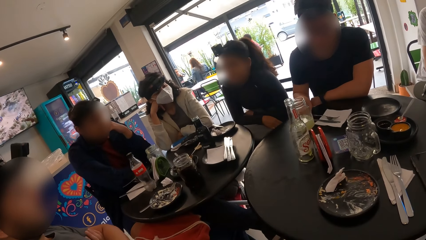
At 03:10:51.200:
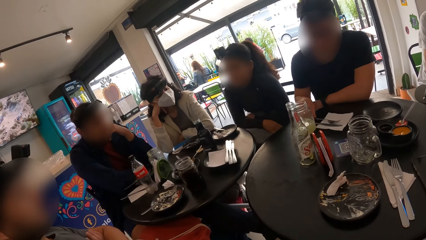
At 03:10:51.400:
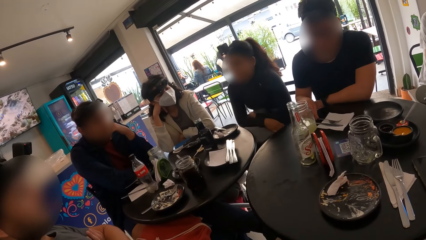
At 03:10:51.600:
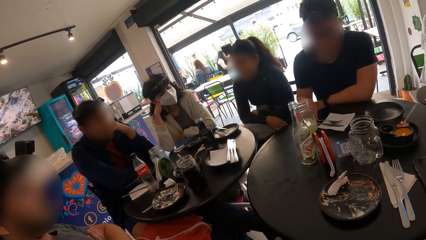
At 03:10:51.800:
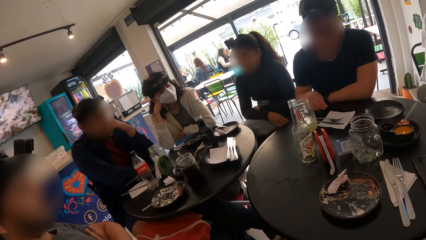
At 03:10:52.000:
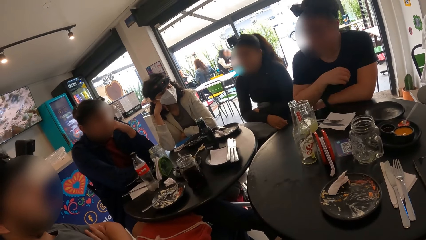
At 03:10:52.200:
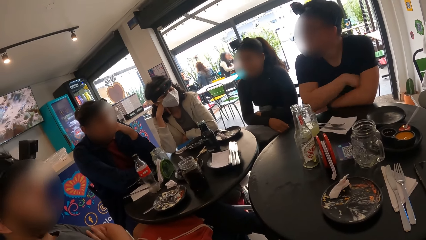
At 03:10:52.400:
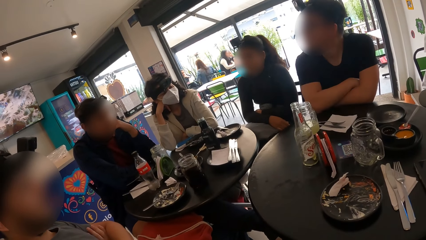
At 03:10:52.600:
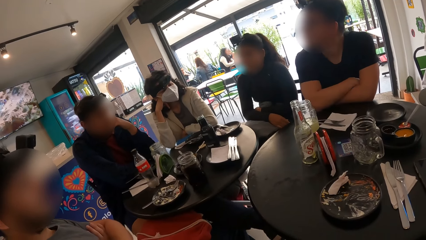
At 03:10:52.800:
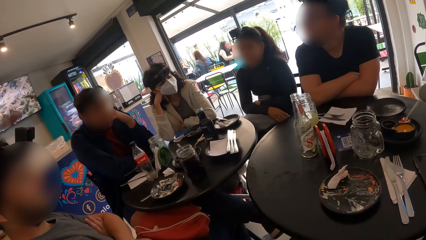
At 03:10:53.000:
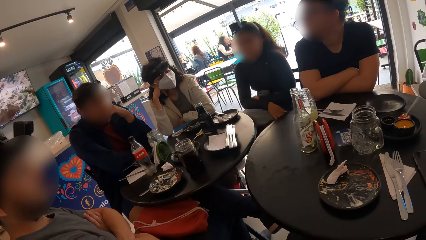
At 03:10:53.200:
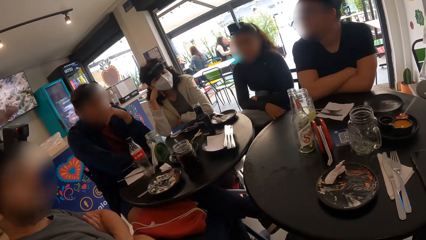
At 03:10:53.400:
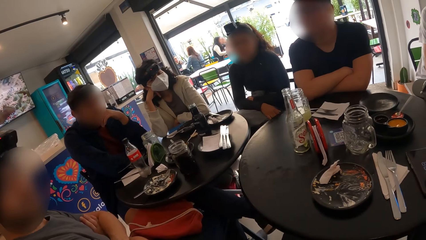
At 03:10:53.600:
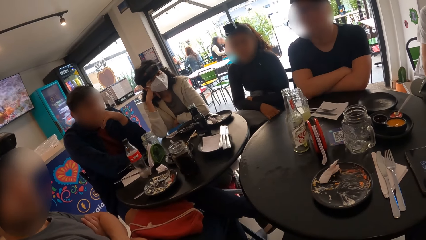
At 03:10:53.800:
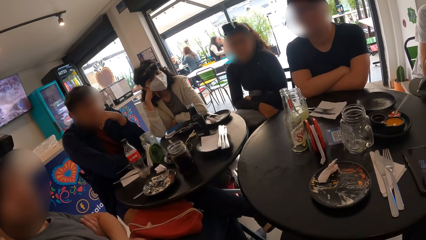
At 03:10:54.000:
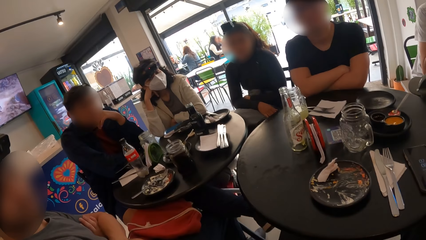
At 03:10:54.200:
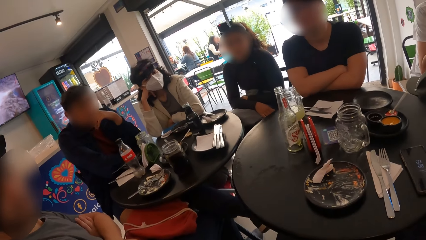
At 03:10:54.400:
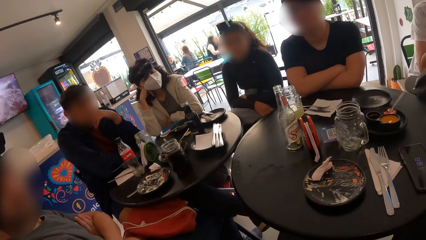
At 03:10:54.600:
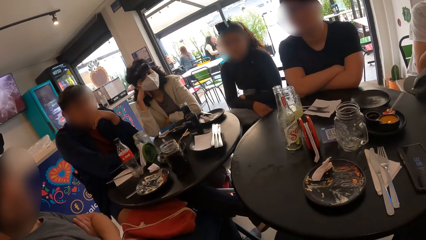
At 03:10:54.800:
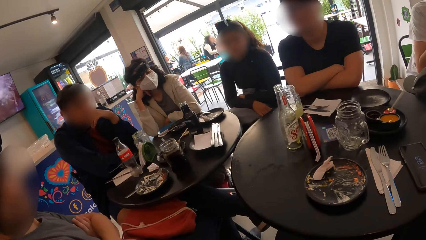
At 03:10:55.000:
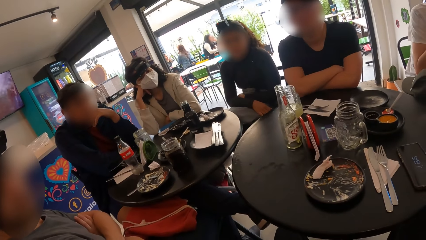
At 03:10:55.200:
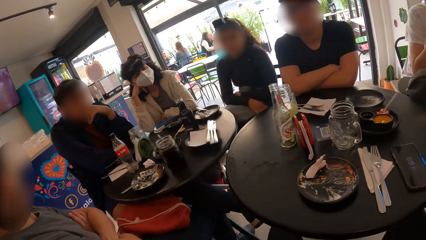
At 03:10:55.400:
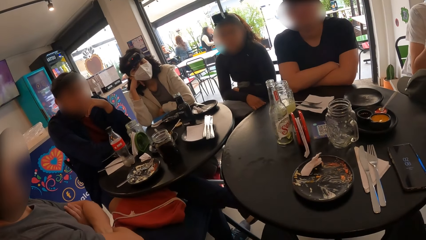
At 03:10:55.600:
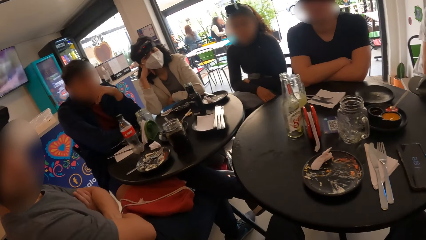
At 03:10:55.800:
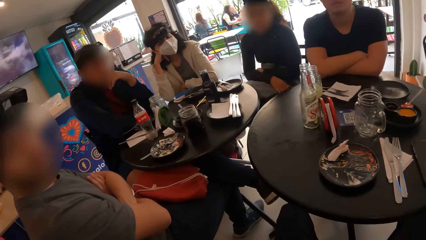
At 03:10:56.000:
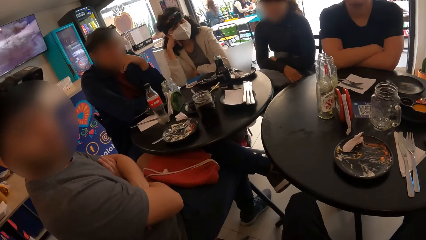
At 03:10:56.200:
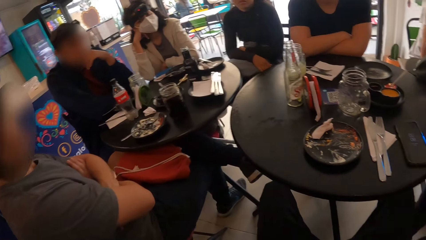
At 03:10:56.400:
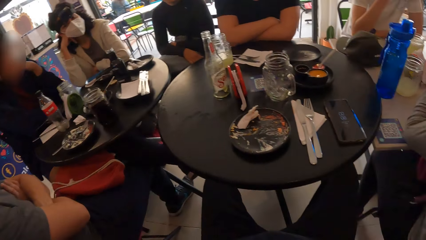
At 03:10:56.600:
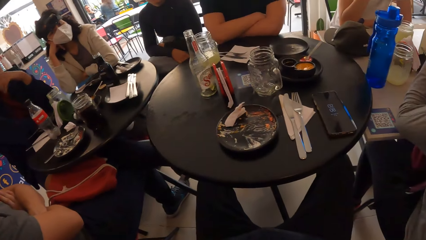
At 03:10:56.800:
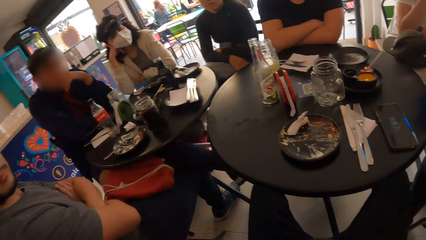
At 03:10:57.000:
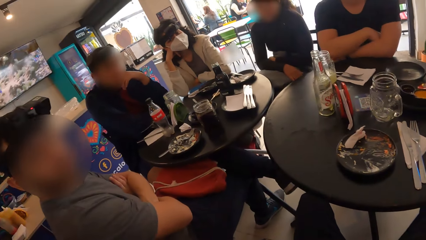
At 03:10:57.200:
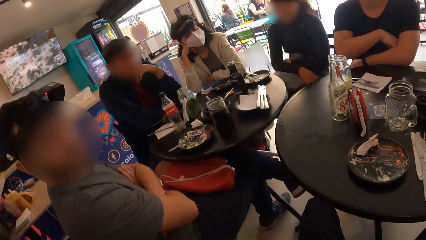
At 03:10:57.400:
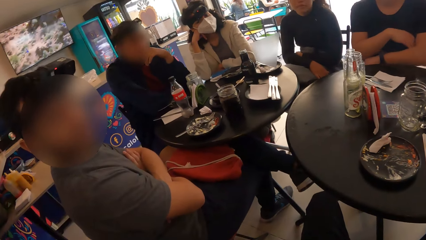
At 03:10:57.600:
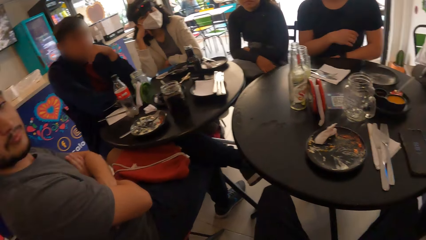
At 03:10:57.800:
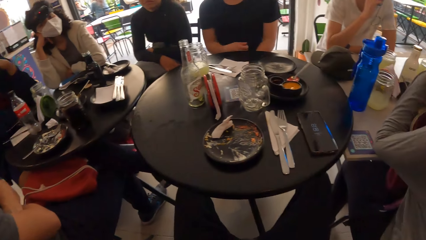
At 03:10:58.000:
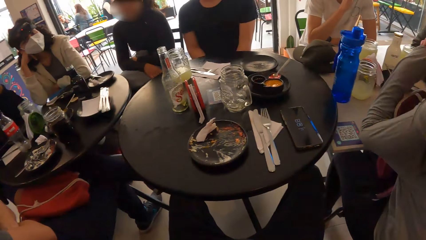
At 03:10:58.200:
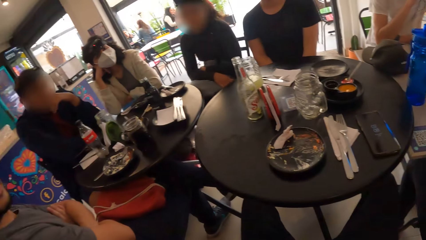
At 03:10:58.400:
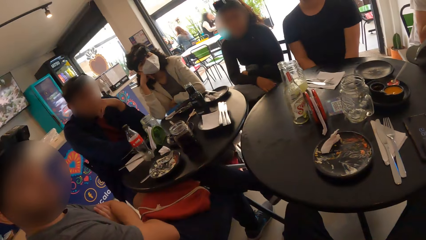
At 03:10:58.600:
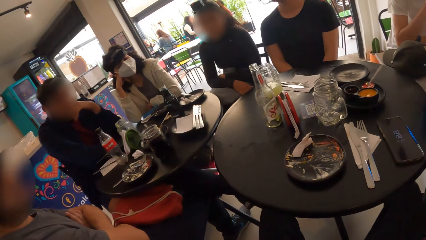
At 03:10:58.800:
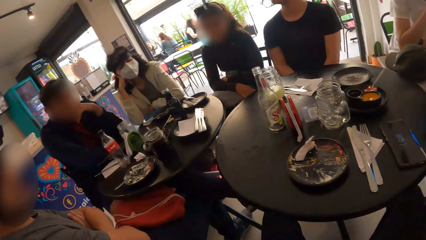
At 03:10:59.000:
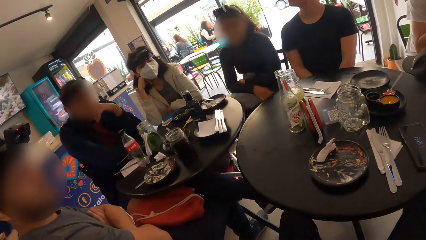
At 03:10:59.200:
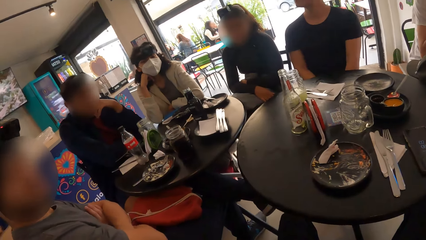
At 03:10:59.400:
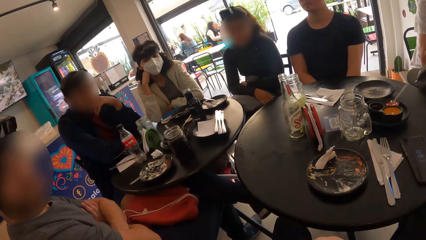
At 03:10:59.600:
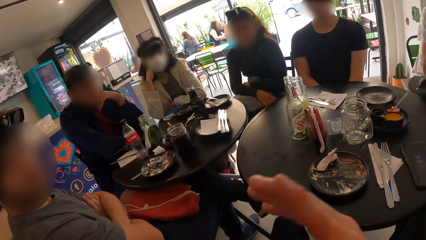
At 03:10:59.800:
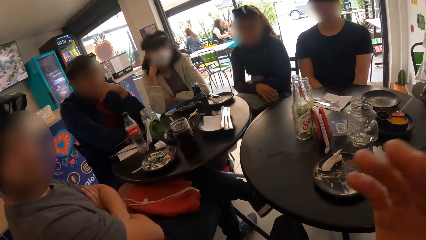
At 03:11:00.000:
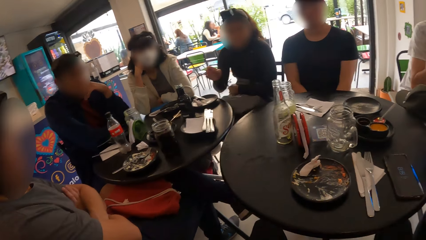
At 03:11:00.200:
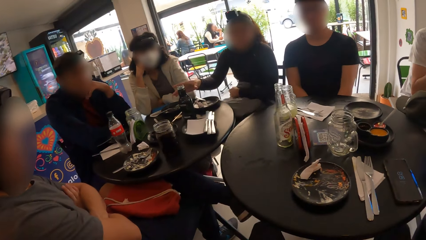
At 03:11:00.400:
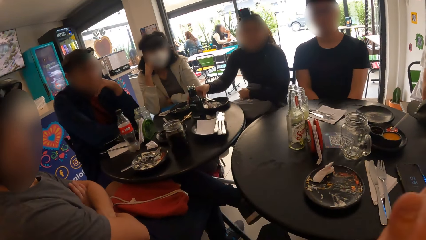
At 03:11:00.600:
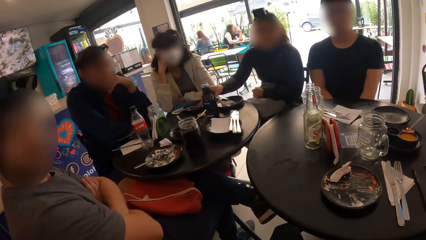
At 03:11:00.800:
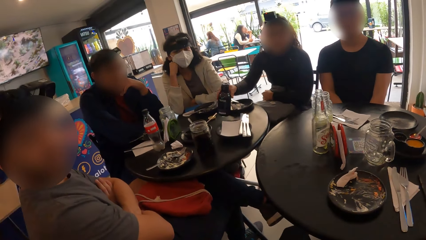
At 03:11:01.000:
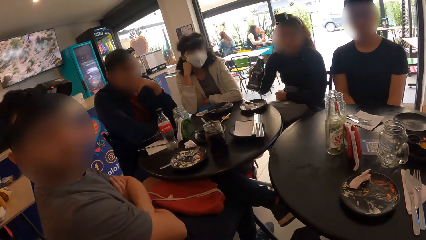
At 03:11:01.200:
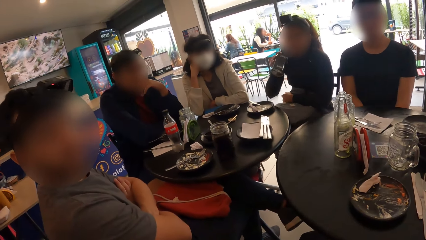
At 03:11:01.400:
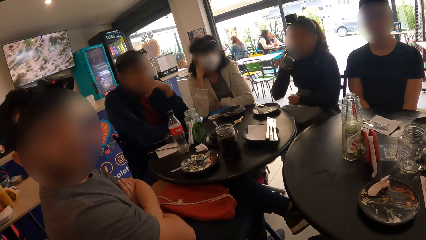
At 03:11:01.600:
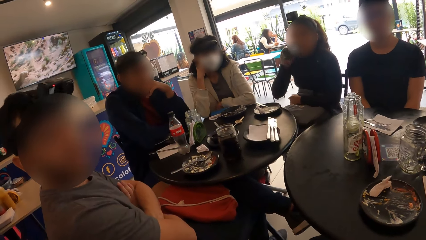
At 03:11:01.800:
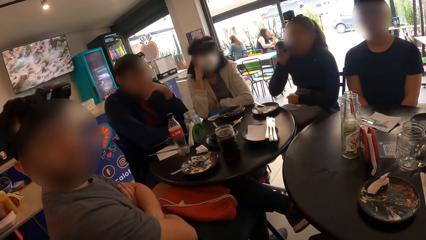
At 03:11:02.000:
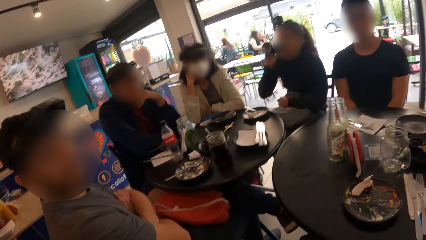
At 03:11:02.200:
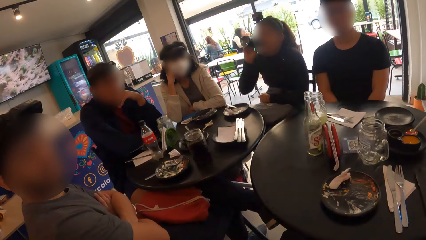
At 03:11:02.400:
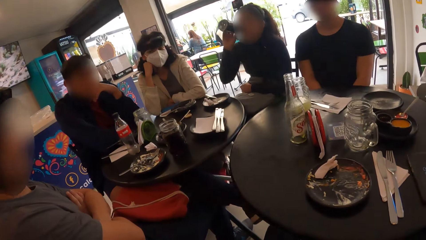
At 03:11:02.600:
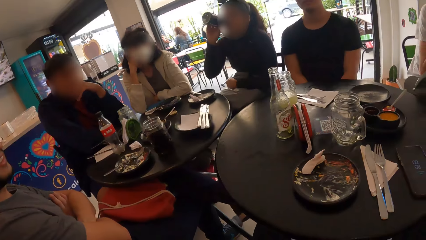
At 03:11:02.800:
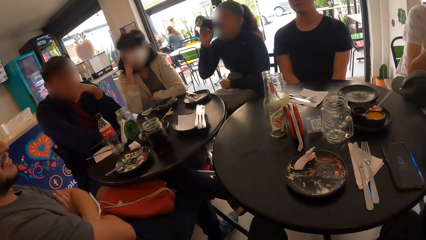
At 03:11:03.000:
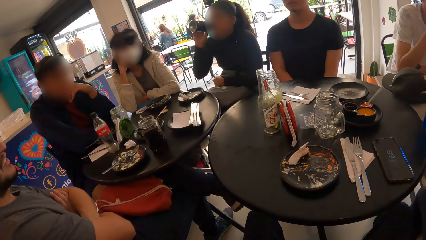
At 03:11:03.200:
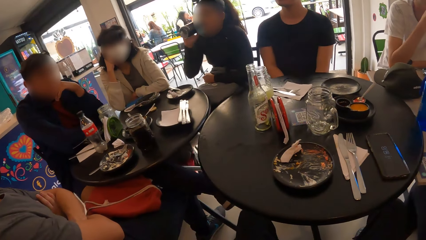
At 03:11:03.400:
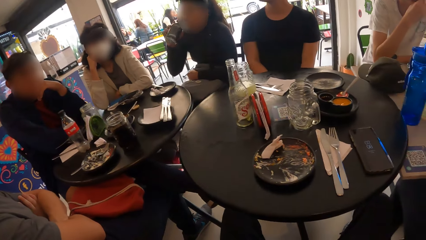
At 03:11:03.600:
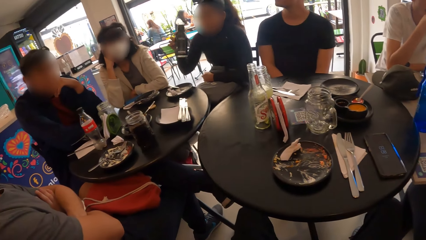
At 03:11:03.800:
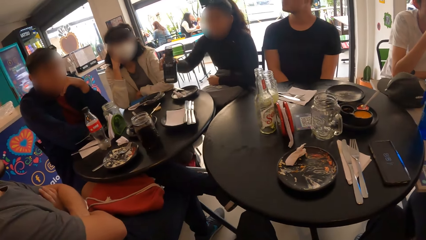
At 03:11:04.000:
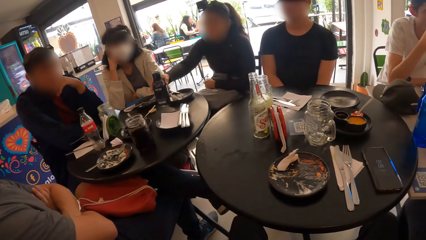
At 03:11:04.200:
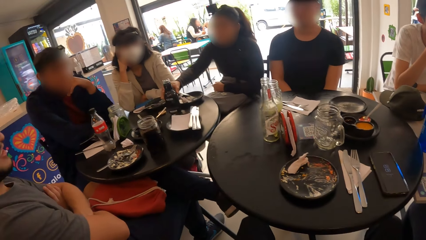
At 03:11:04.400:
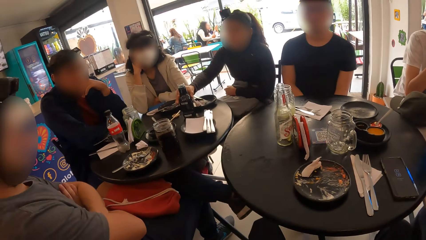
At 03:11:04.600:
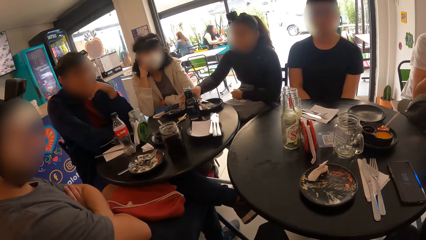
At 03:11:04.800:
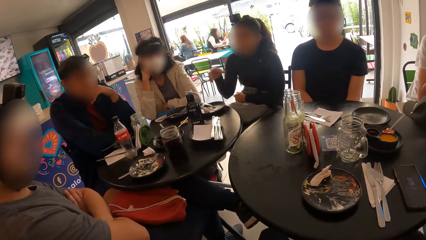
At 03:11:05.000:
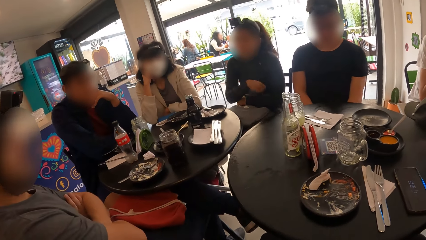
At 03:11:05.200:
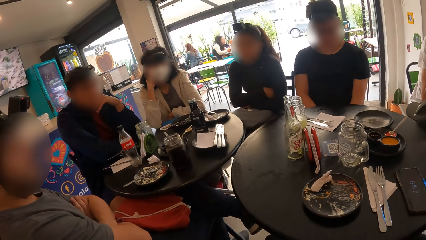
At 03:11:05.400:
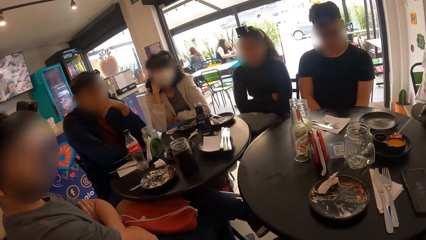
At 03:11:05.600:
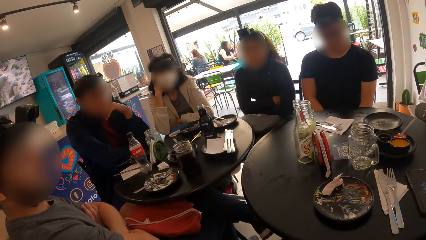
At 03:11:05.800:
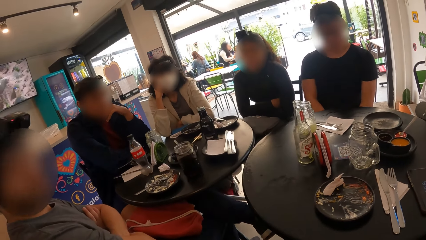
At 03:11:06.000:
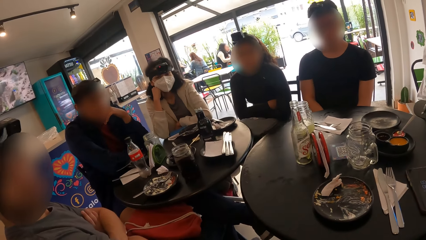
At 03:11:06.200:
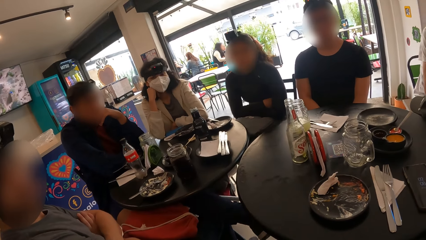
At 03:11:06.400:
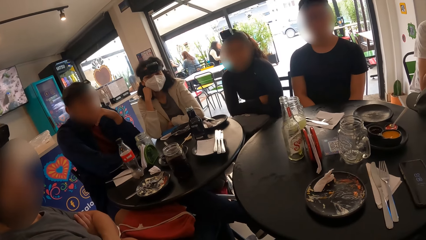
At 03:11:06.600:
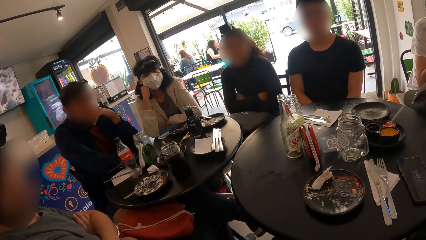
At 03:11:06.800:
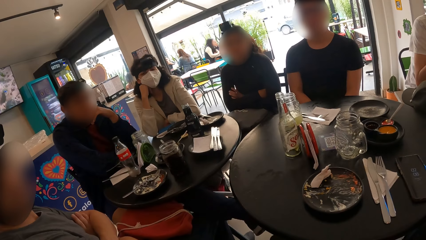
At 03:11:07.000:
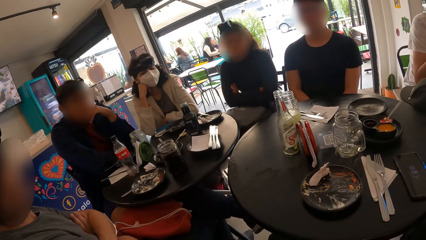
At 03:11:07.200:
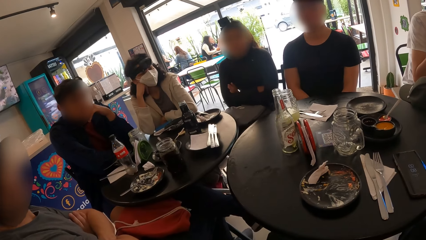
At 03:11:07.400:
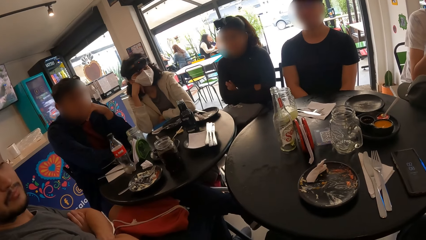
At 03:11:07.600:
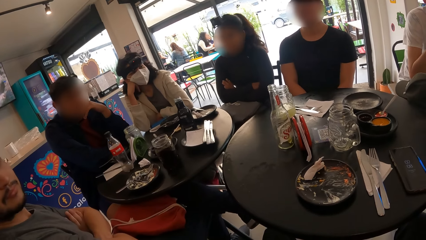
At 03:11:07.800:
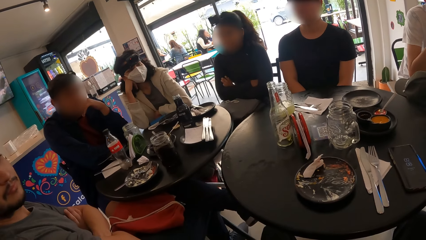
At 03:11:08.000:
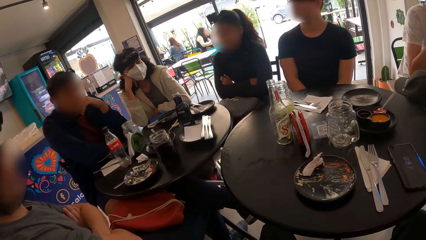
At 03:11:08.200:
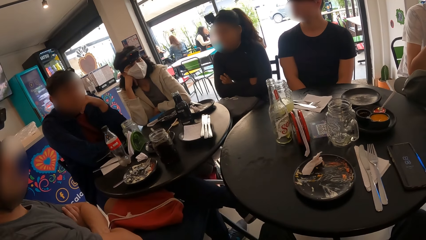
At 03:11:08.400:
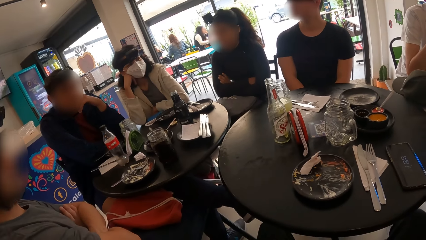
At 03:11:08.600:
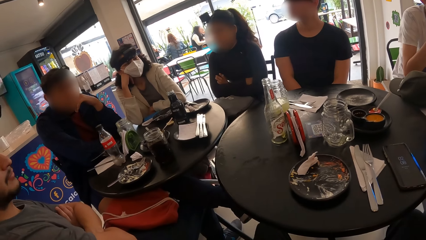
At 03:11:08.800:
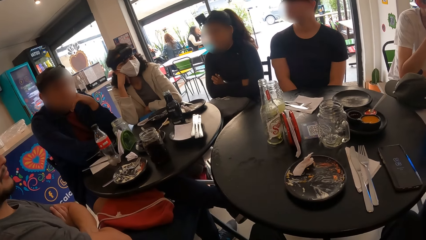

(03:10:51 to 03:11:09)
A man touches the spoon on the table. The man adjusts the cutlery on the table with his right hand. The man looks at the camera wearer. The camera wearer looks around the restaurant. He raises his right hand to his face. He lowers his right hand from his face. He converses with the team. He raises his right hand to his face. A woman picks up the bottle from the table with her right hand. The woman drinks from the bottle in her right hand. The woman places the bottle in her right hand on the table. The camera wearer looks at the woman.
